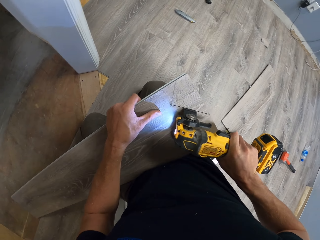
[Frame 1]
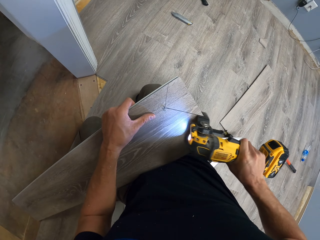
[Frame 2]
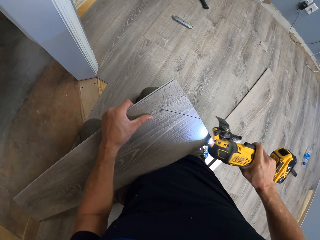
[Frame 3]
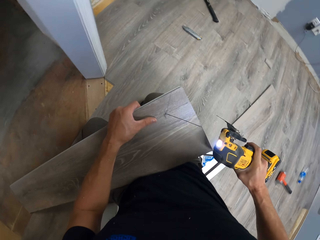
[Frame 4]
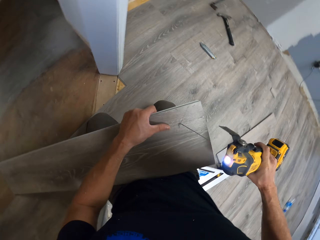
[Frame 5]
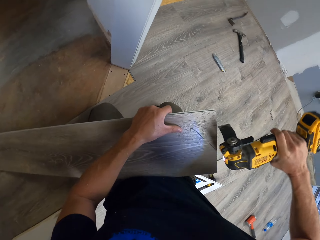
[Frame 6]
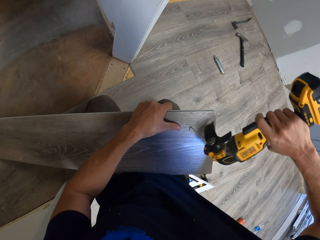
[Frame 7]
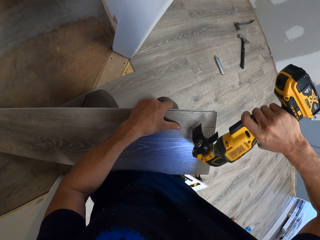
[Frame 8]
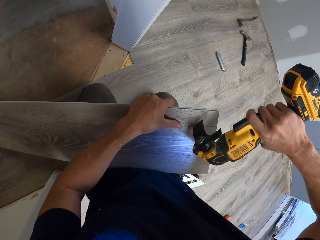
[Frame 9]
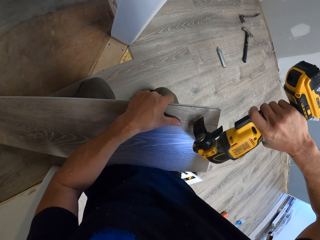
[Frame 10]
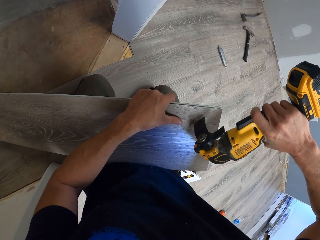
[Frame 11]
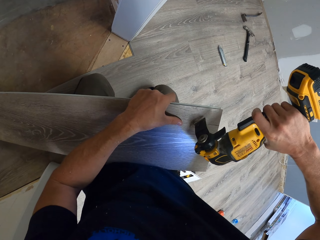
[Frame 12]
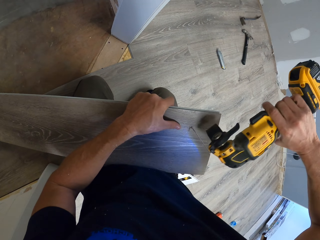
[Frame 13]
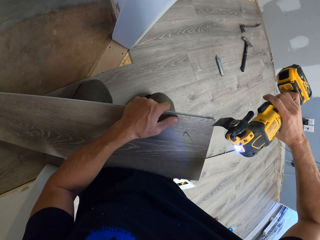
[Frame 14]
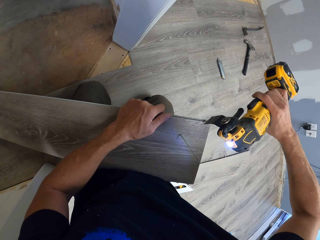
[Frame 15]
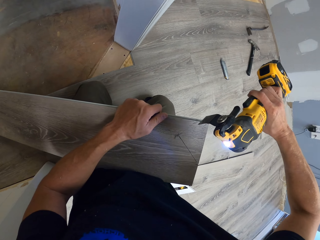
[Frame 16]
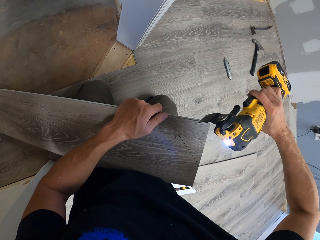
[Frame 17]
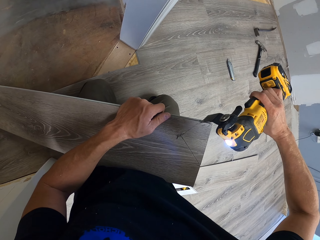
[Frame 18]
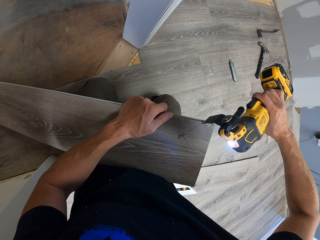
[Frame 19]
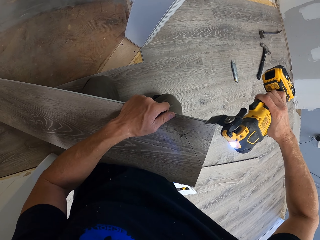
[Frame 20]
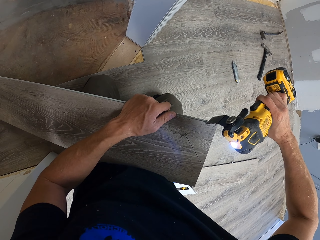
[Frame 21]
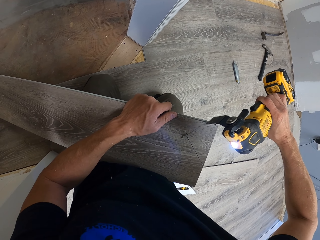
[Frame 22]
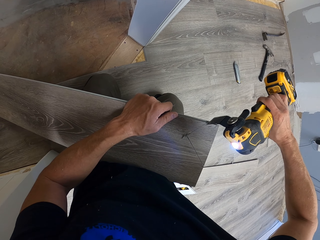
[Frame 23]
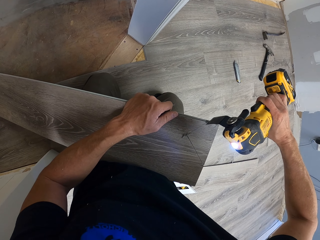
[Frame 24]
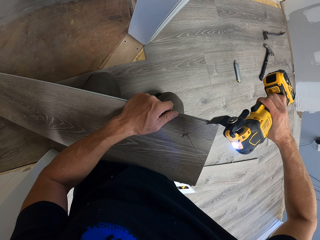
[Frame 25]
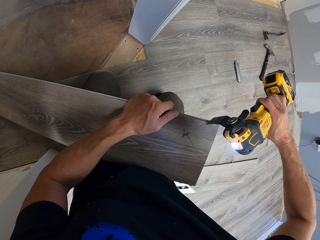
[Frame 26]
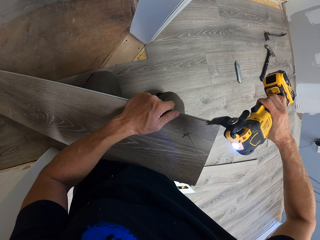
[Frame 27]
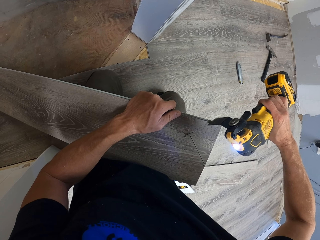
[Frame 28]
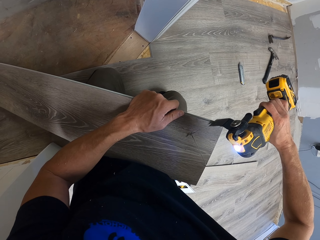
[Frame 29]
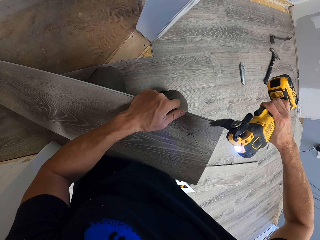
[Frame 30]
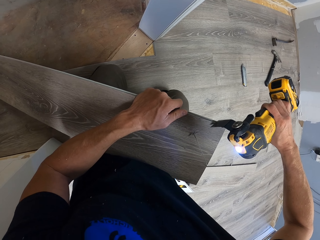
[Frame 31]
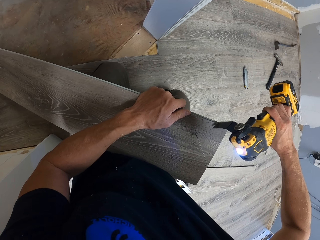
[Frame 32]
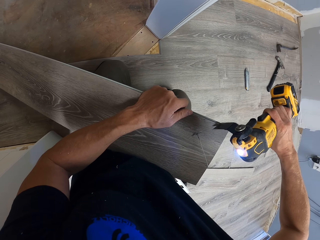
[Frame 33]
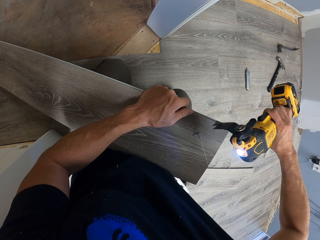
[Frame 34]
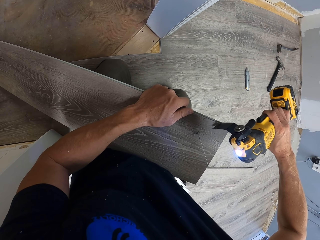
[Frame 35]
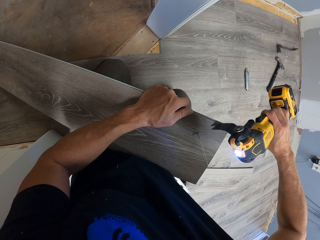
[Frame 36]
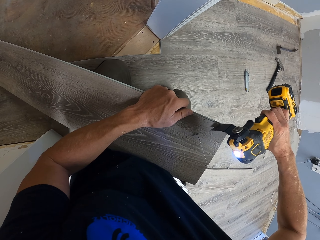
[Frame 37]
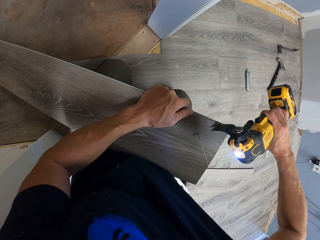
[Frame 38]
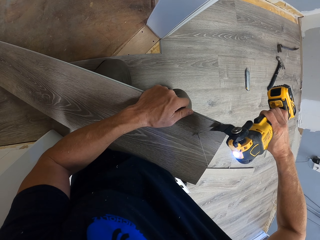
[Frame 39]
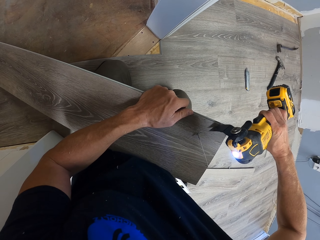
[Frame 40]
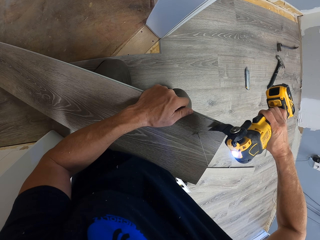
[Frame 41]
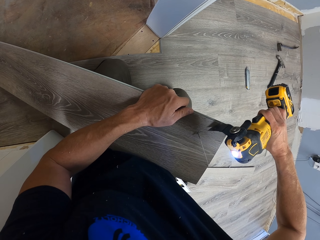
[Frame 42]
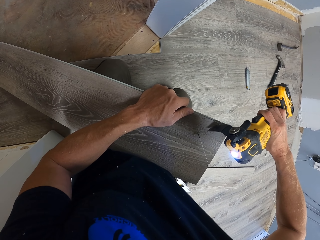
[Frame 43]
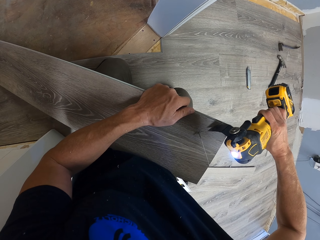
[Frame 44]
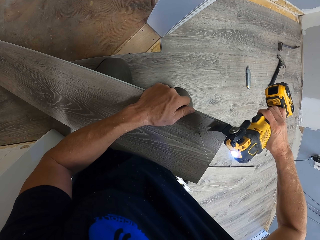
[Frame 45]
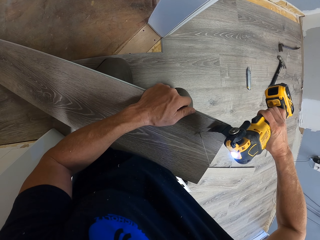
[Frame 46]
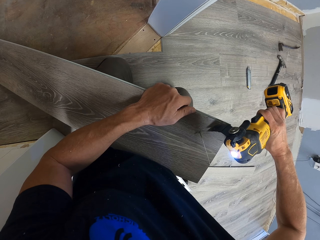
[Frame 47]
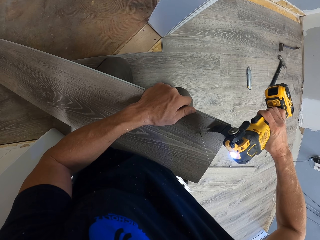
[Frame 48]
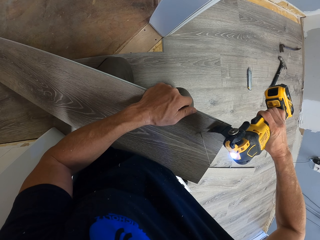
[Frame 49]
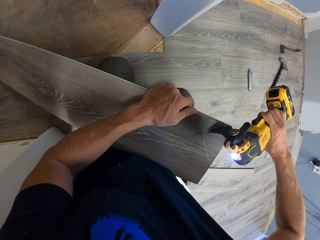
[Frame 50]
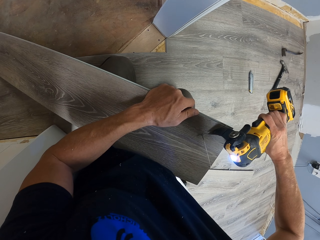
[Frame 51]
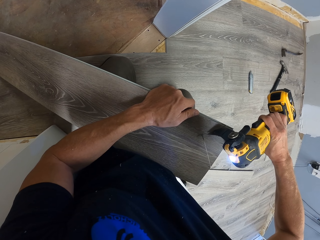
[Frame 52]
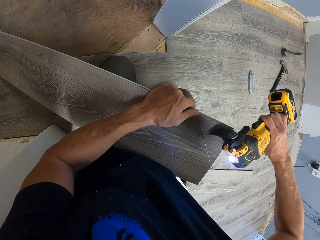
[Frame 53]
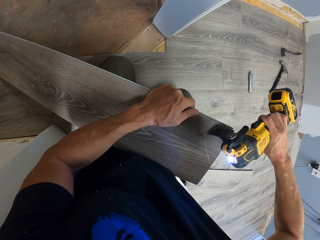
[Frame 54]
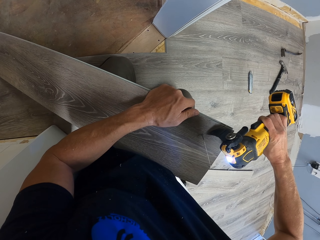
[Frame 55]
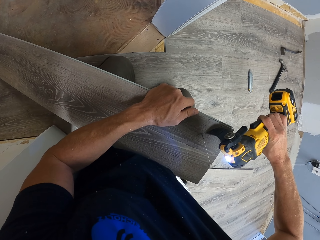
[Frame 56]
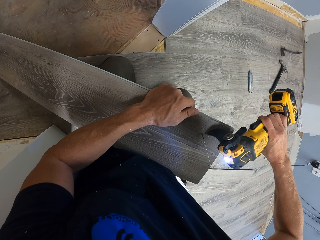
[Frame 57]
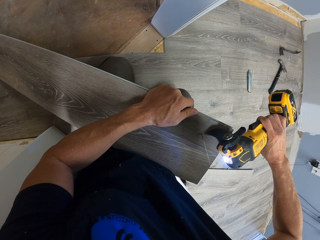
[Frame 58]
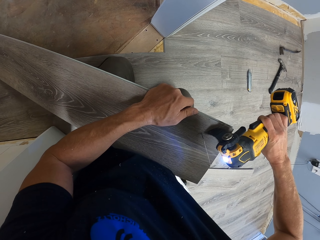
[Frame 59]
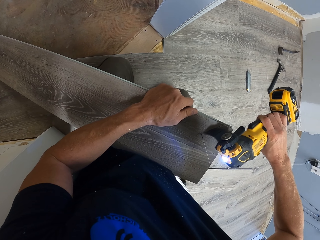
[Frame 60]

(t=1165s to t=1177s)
The camera wearer swings the right hand. They cut the tile using a jig saw.

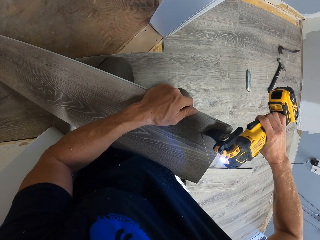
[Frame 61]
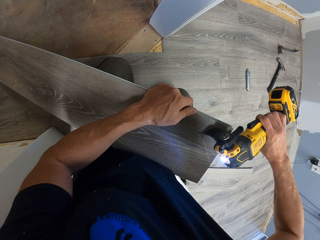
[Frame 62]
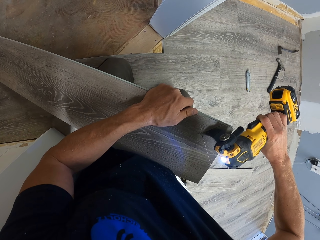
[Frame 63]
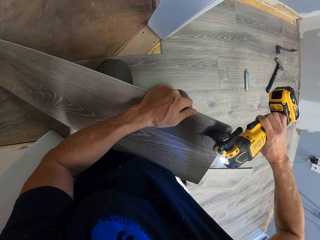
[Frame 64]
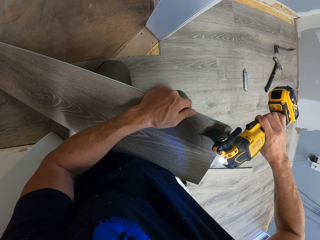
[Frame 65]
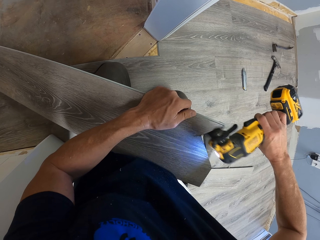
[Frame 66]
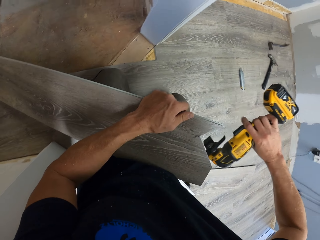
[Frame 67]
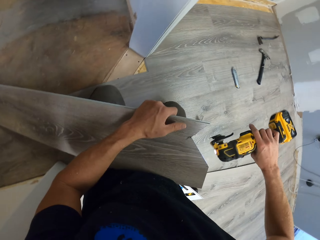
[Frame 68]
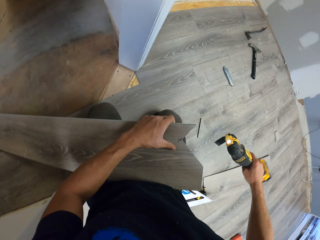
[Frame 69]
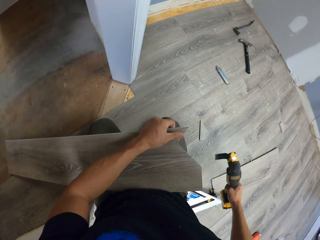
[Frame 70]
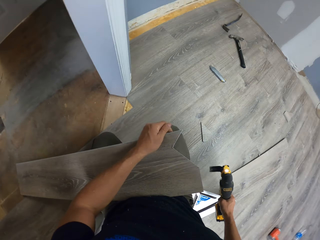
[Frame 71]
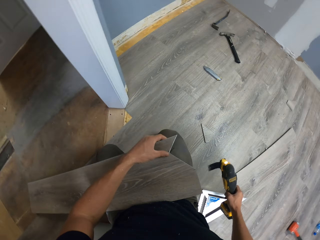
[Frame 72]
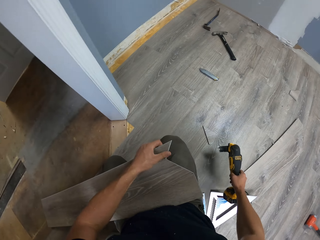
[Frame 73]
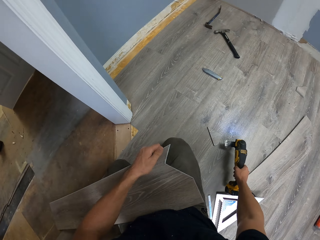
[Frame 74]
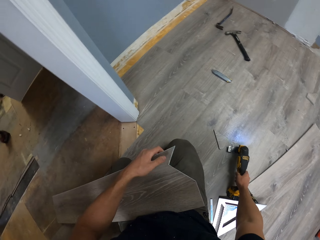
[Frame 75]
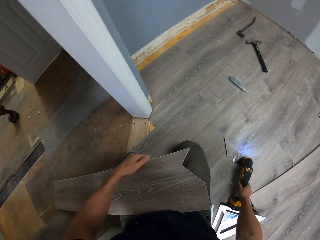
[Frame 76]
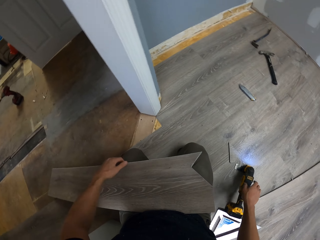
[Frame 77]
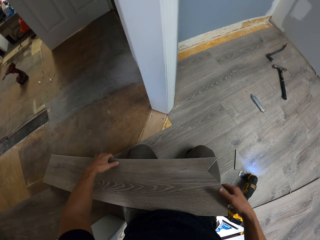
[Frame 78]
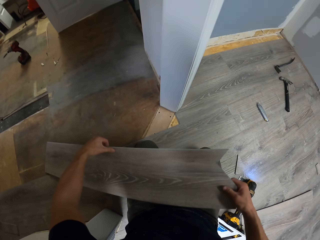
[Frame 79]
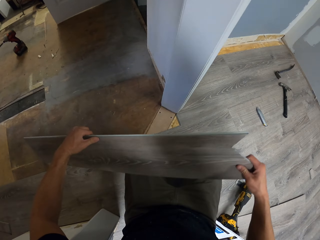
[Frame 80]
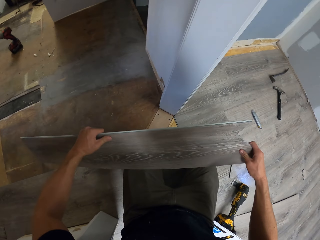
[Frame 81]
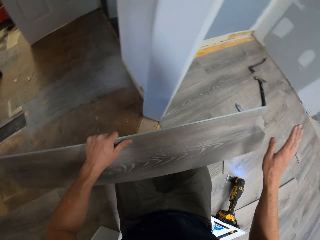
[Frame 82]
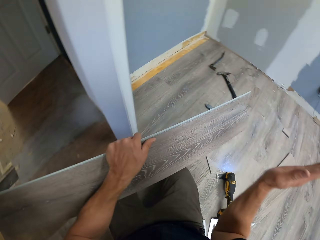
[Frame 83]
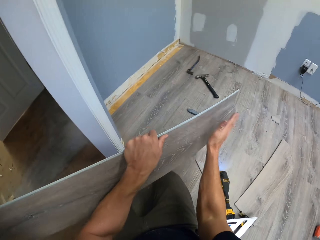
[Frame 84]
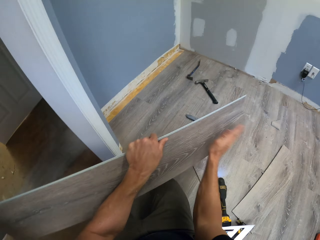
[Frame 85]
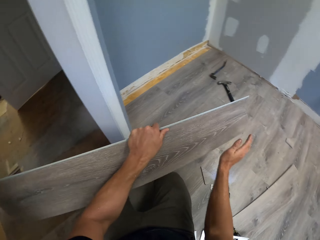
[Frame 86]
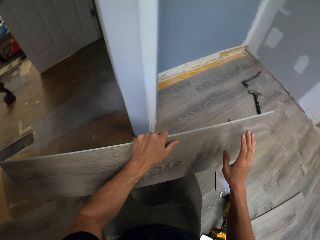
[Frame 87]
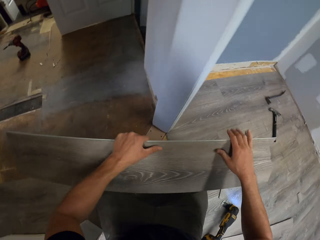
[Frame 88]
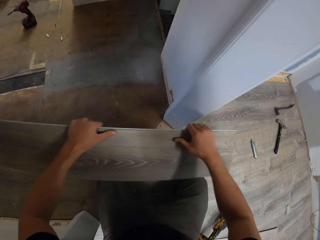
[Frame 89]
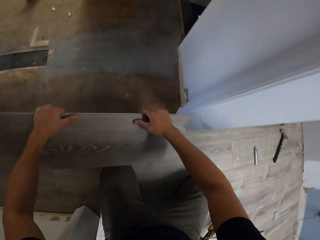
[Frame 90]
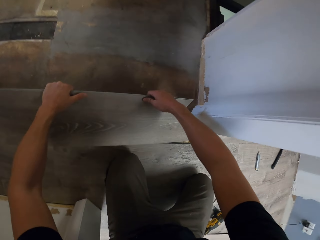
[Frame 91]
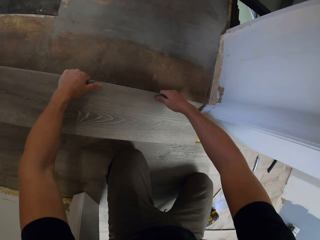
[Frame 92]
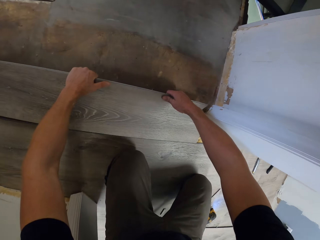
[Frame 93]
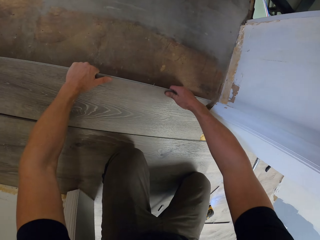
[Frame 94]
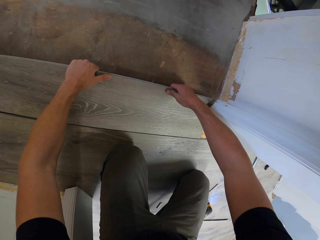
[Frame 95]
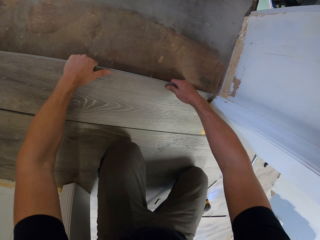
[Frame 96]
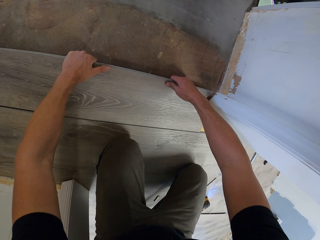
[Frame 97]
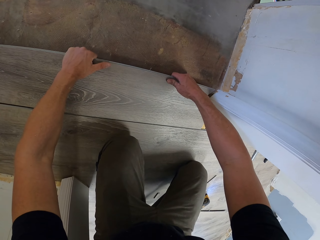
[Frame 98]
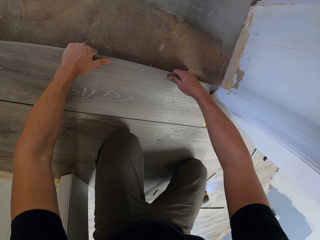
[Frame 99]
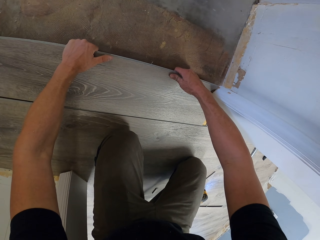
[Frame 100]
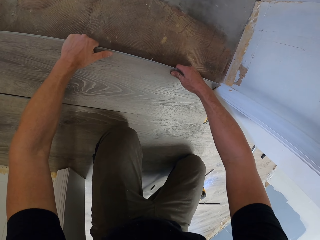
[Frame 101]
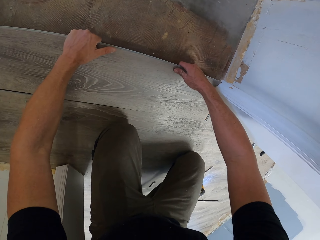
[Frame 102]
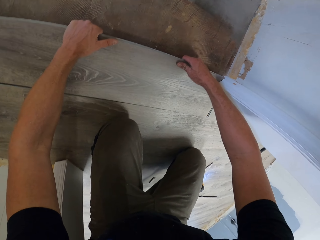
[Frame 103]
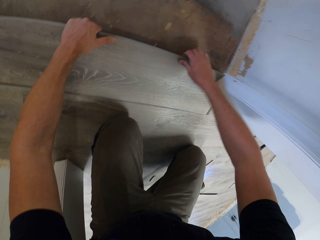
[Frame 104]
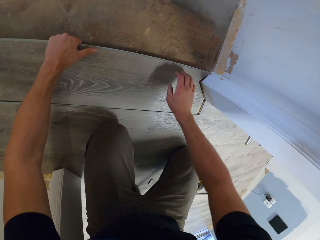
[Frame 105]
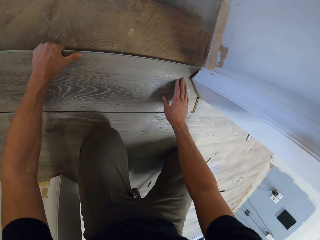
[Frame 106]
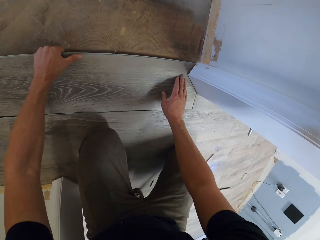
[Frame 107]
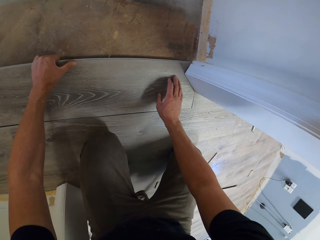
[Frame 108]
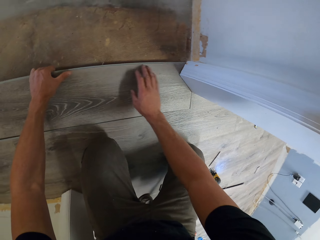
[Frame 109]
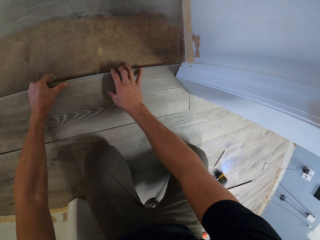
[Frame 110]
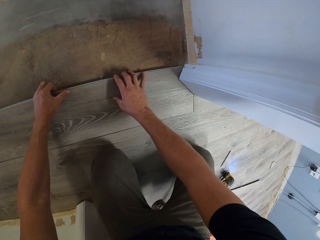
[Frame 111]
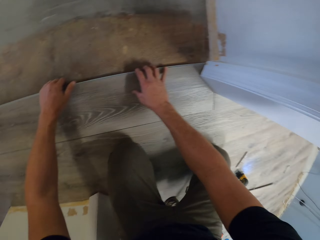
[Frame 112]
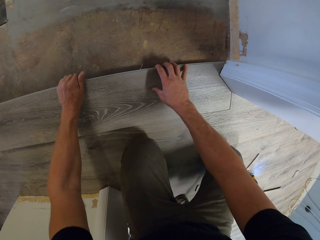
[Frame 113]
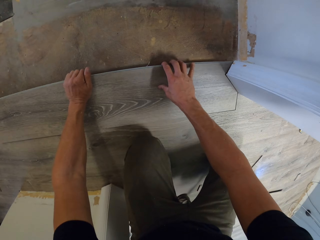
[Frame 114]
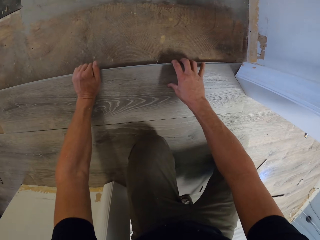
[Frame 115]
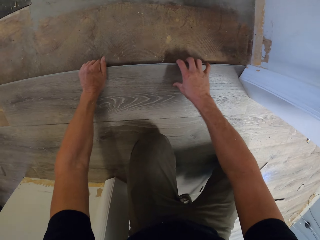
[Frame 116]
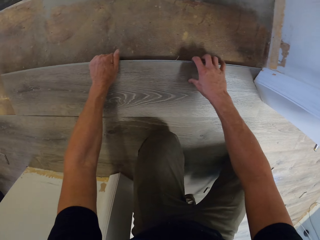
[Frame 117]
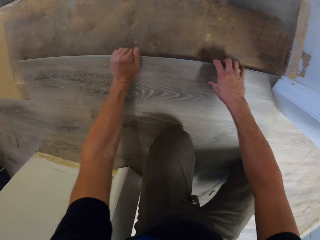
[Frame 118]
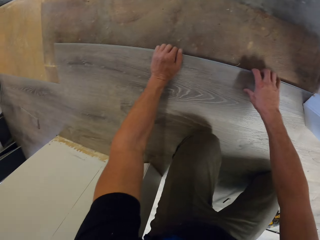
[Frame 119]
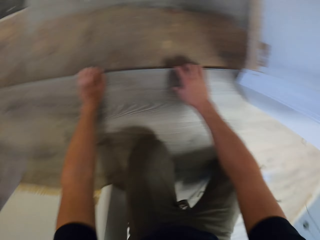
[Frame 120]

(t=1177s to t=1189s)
The camera wearer drops the jig saw on the floor. They hold the tile with both hands. They wipe the tile with the right hand. They hold the tile with the right hand. They fit the wood tile on the floor with both hands.
